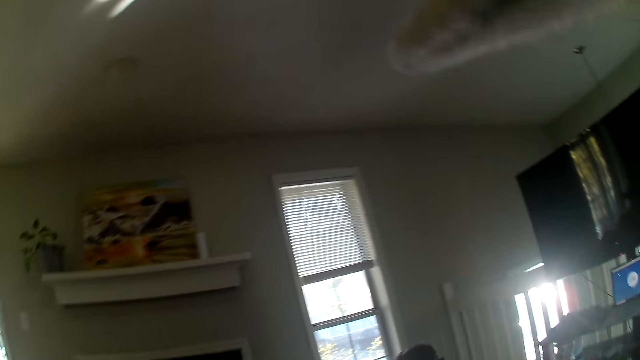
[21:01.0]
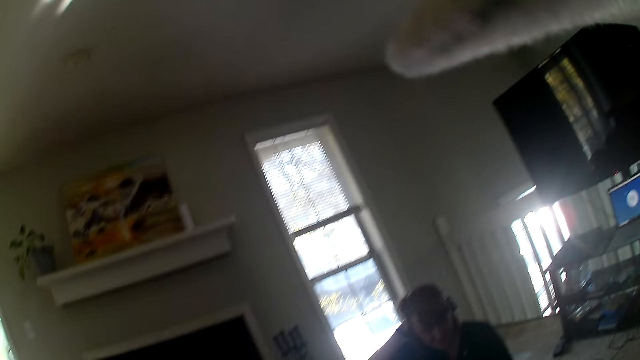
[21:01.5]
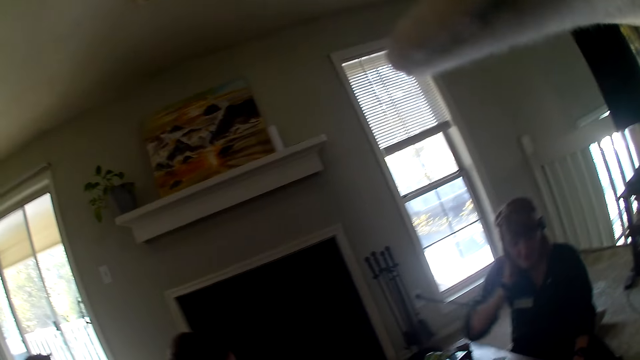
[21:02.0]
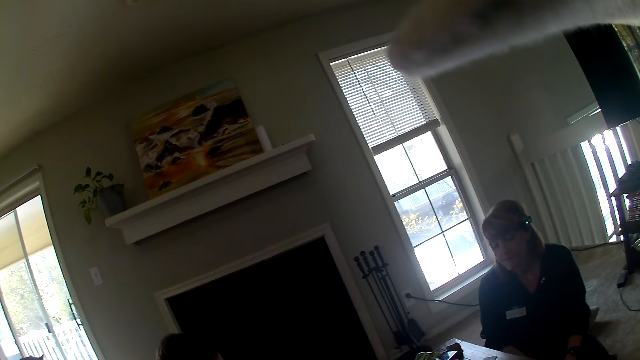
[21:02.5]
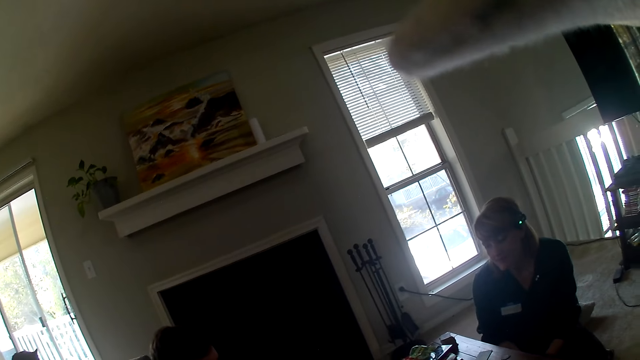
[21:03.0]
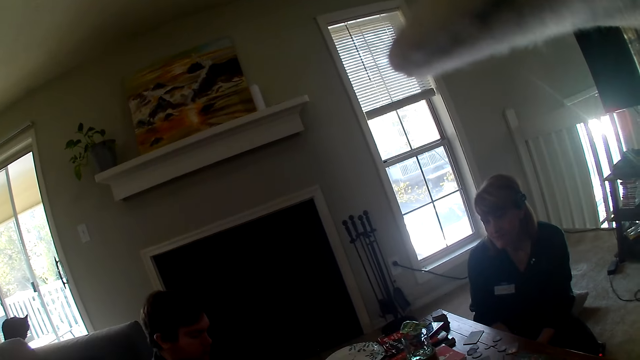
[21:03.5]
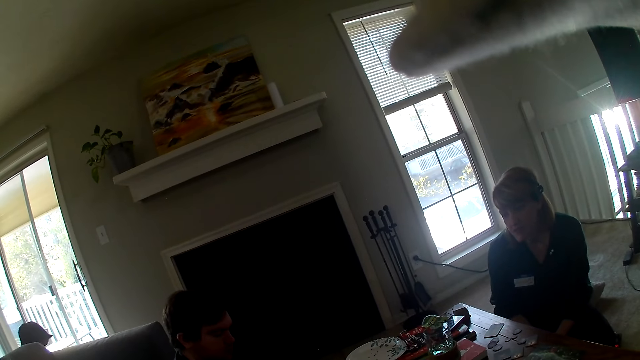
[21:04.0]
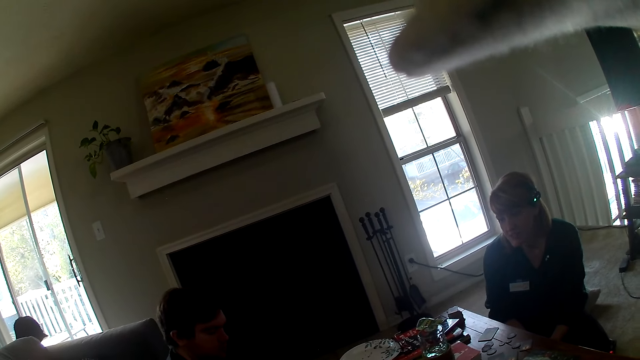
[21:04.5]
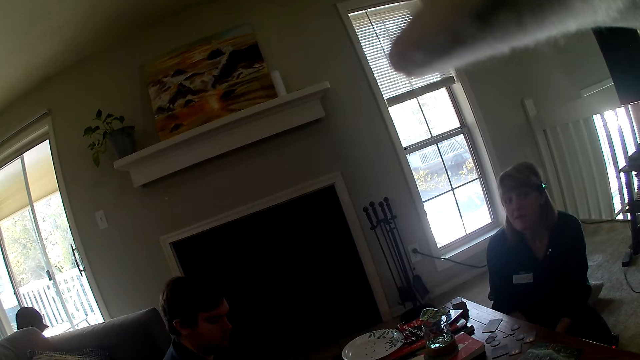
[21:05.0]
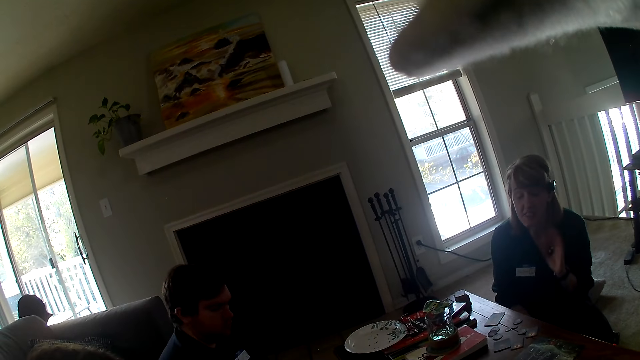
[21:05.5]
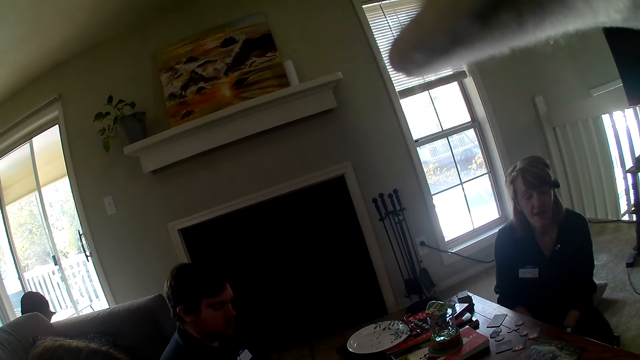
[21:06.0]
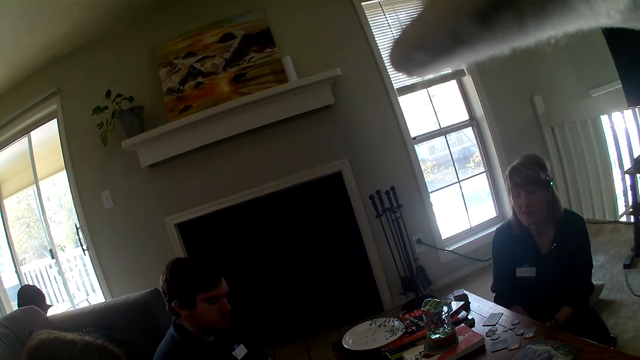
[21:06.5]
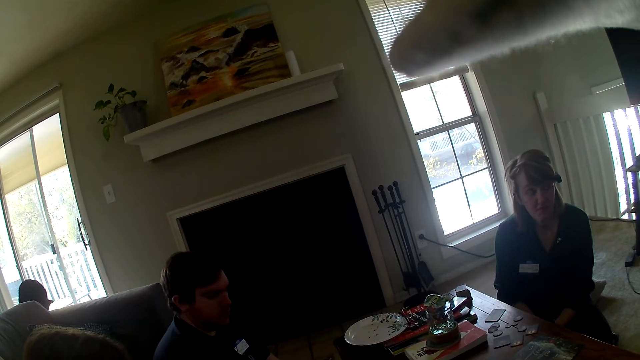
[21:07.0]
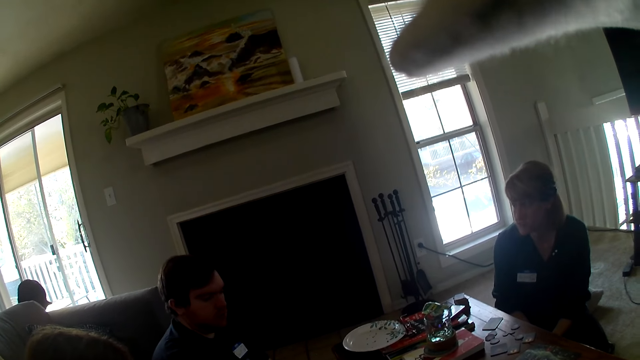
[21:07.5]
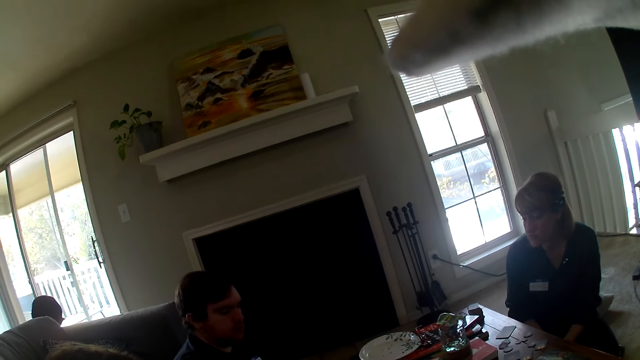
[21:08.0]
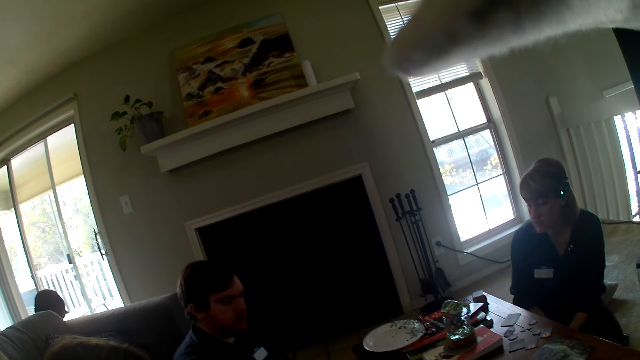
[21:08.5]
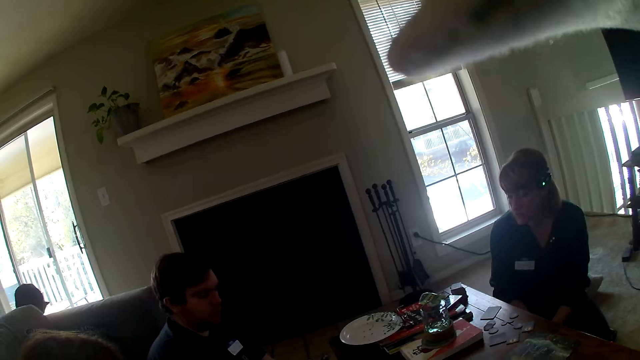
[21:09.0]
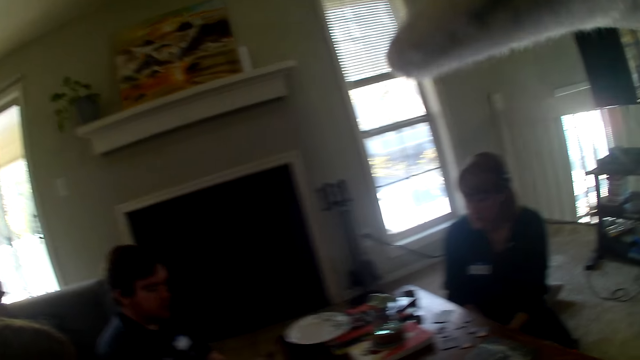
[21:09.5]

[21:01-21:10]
The camera wearer stares at the woman.

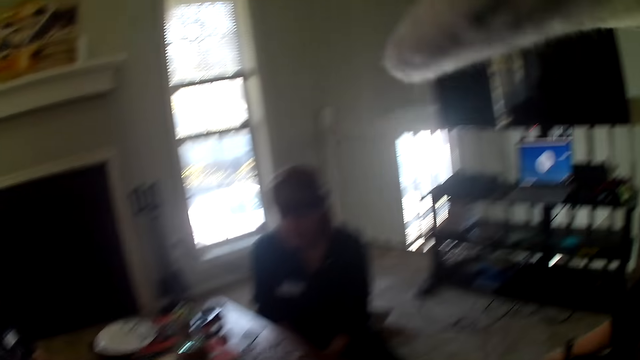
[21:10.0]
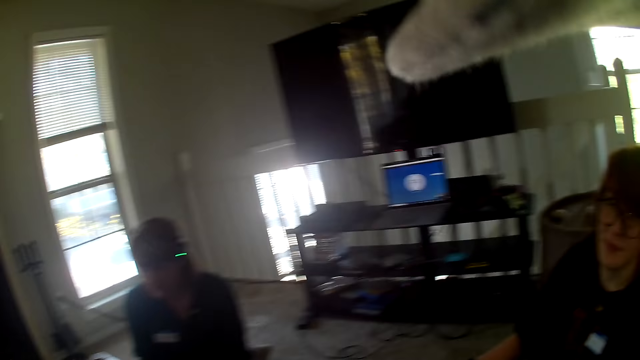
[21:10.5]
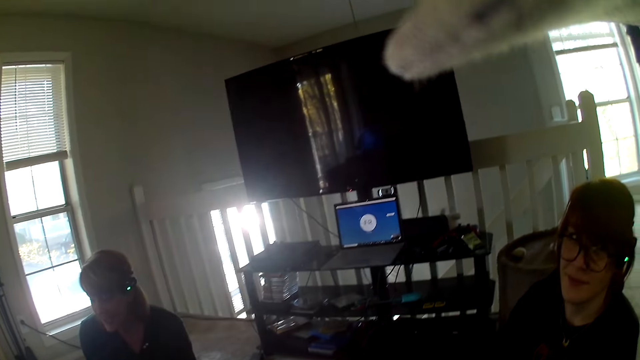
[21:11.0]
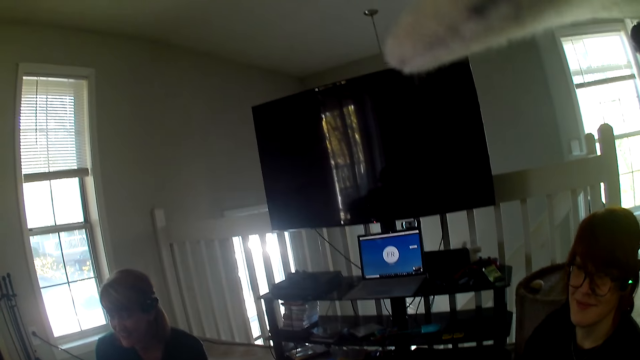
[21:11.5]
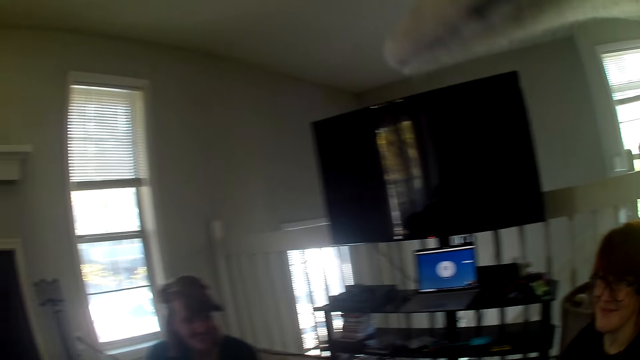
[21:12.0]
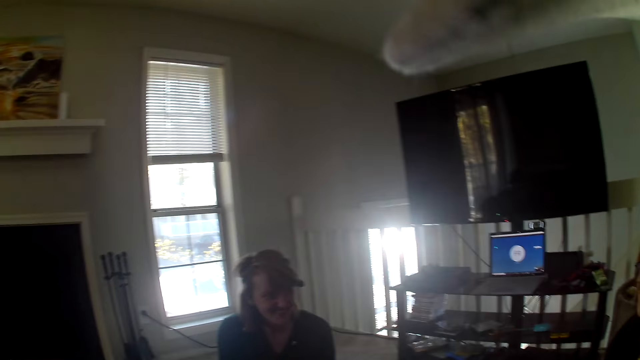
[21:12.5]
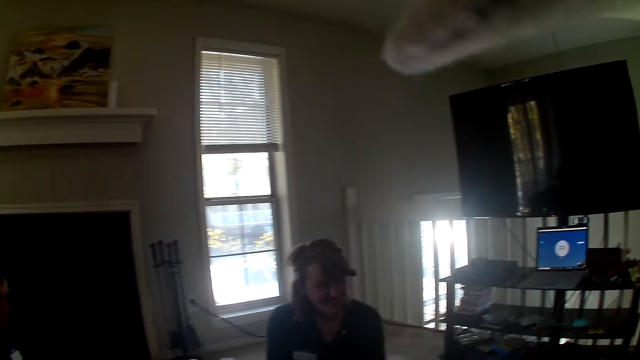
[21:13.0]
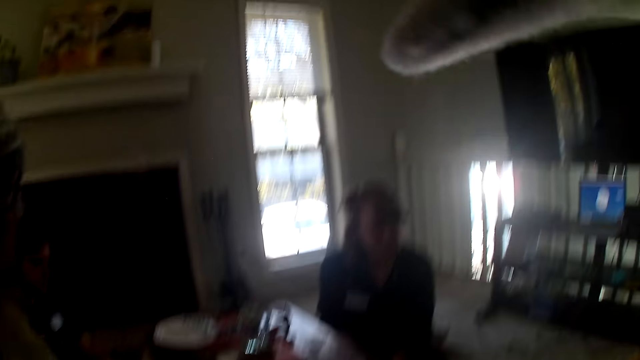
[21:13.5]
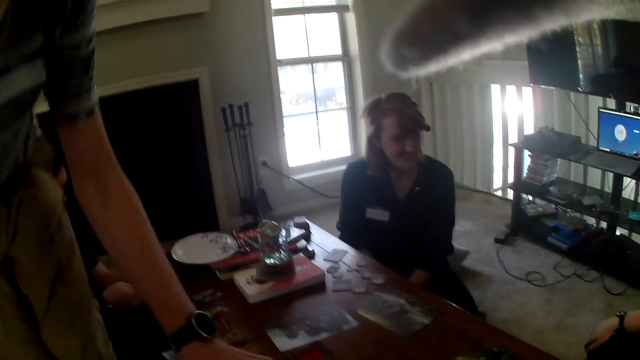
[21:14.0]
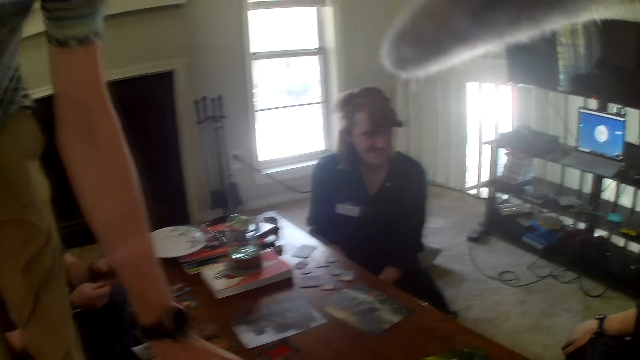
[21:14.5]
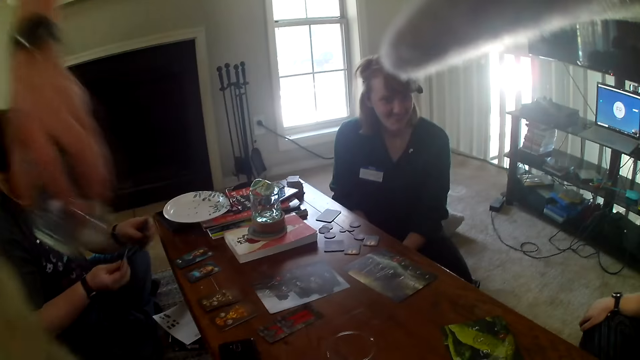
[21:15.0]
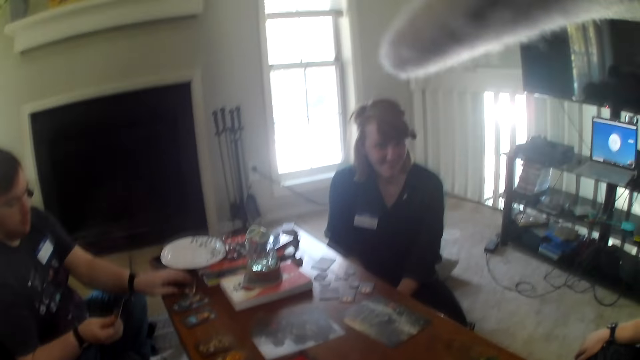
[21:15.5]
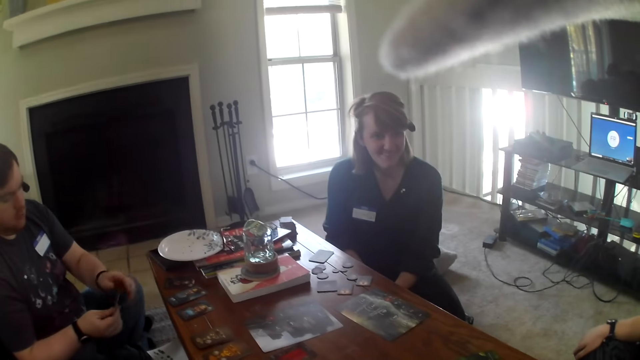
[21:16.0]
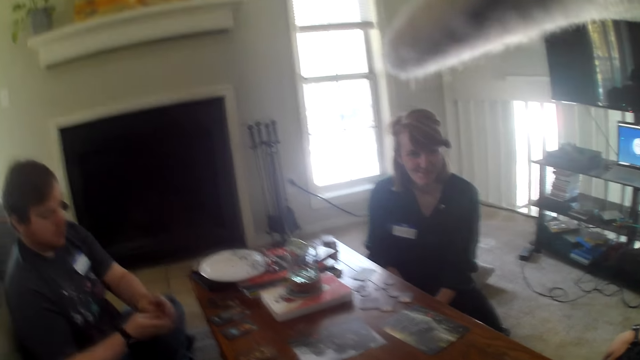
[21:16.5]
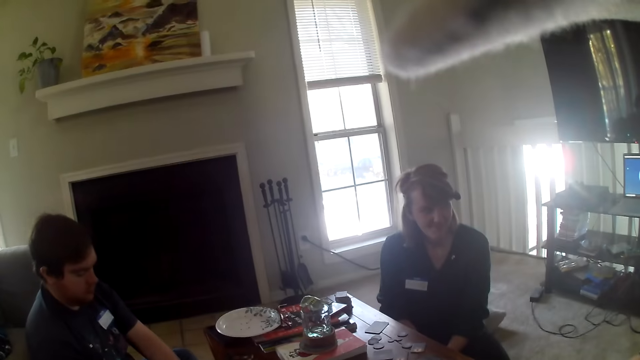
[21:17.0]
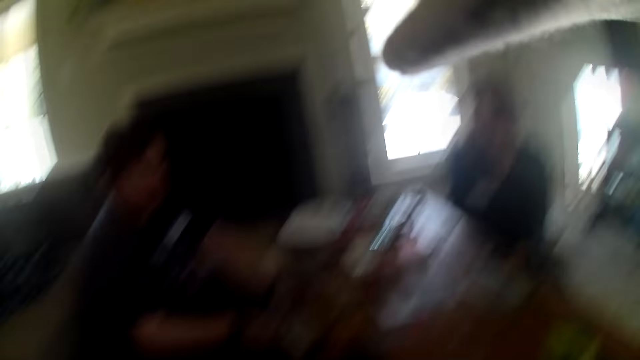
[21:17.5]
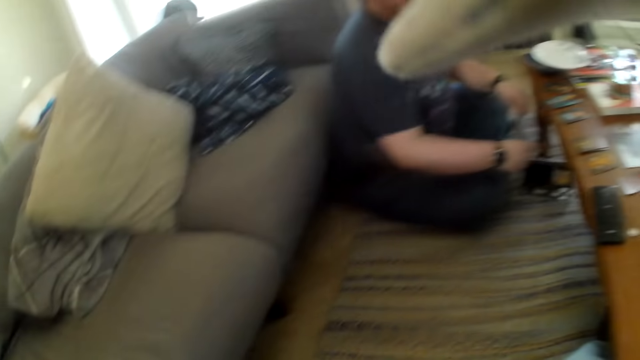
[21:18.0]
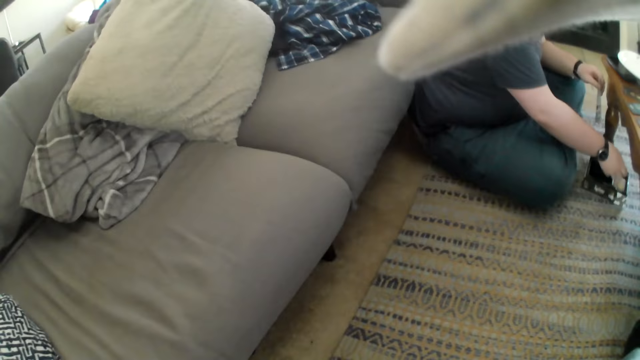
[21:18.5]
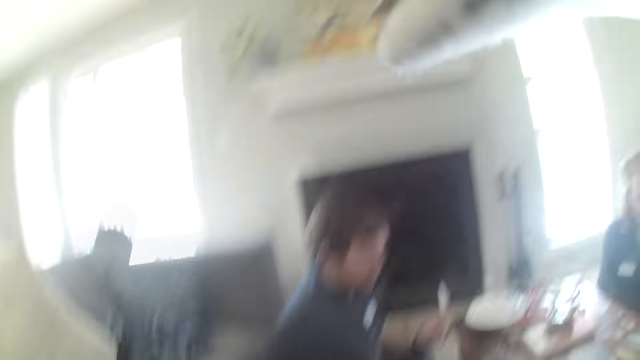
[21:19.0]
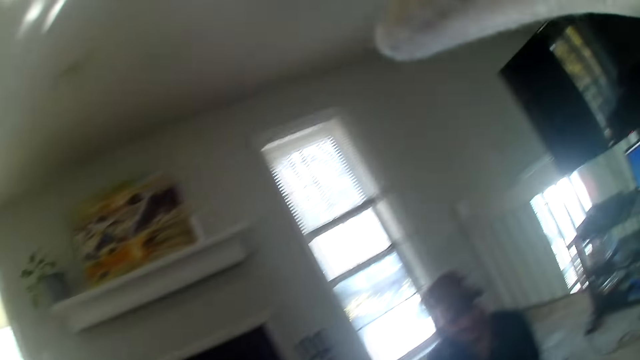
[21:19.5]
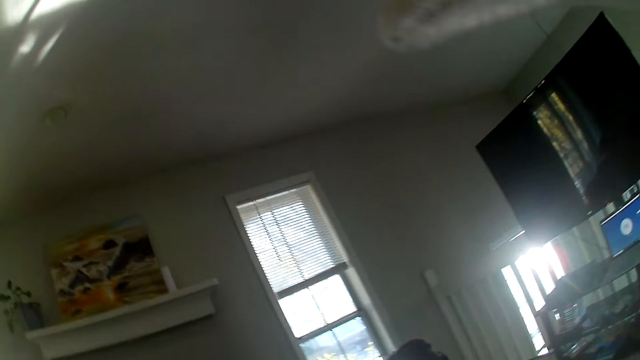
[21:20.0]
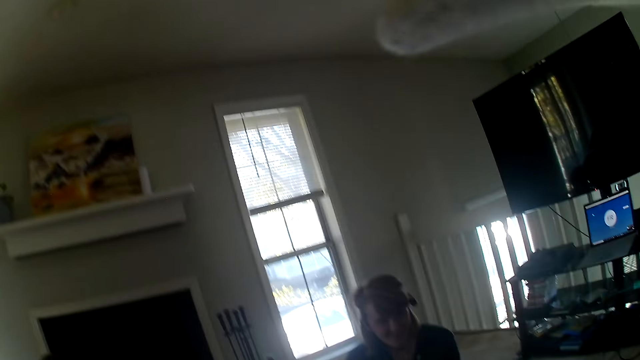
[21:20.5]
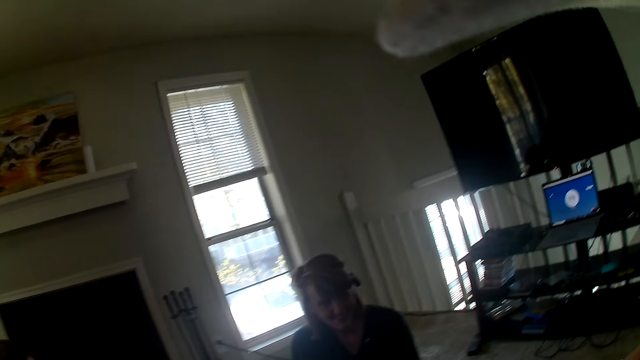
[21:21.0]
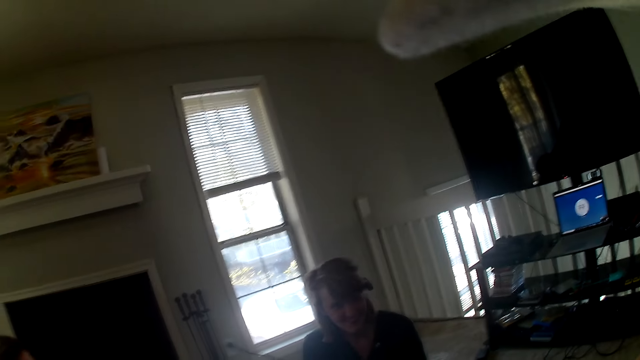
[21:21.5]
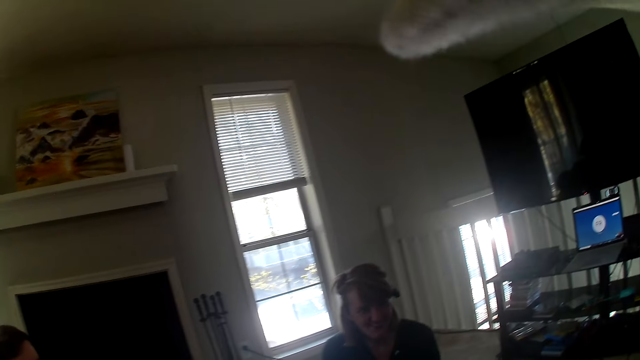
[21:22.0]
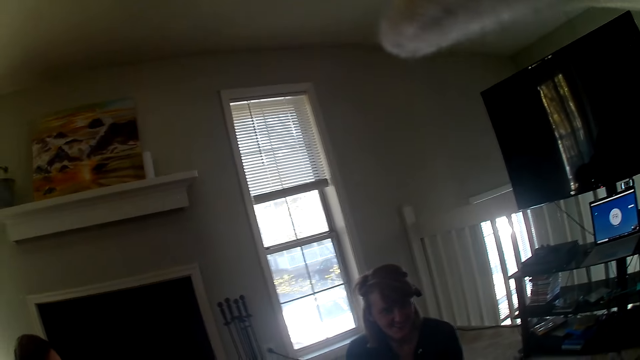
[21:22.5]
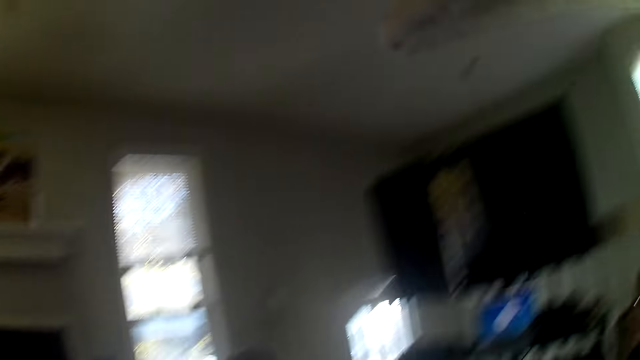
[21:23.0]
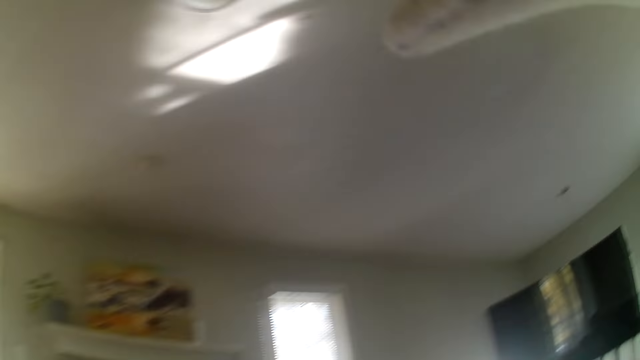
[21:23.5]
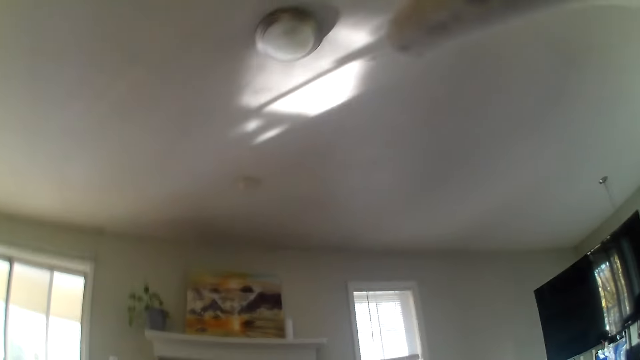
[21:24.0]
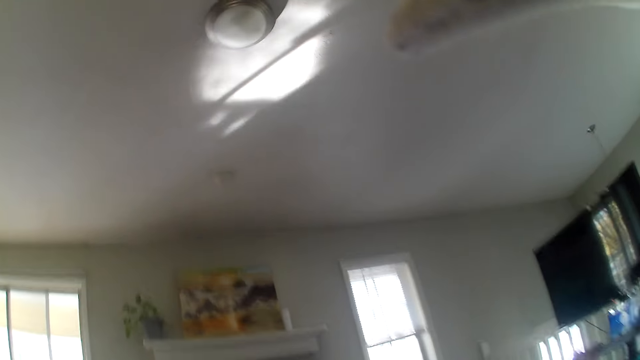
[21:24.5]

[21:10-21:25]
The camera wearer stares at the television. A man stands up. The camera wearer stares at the woman. A person puts something on the table. The camera wearer looks around the apartment.
